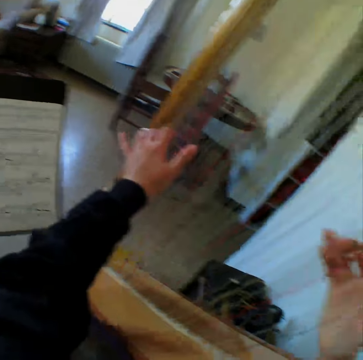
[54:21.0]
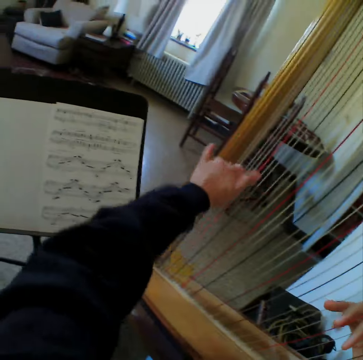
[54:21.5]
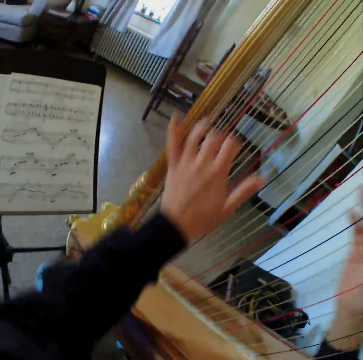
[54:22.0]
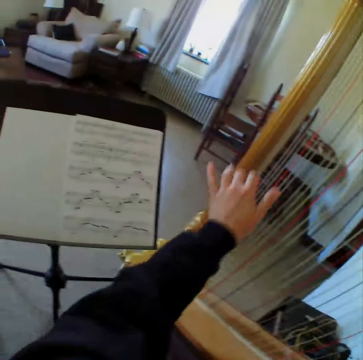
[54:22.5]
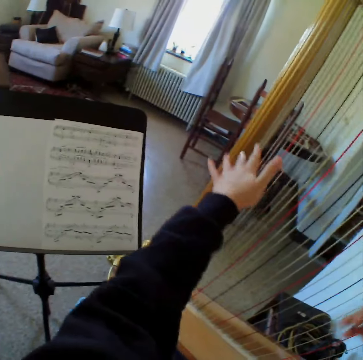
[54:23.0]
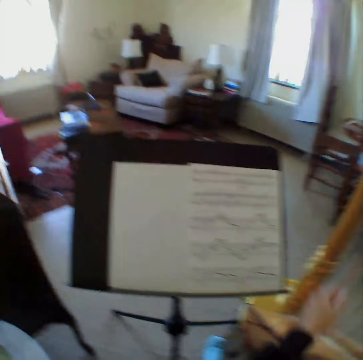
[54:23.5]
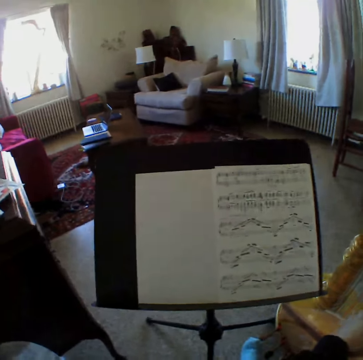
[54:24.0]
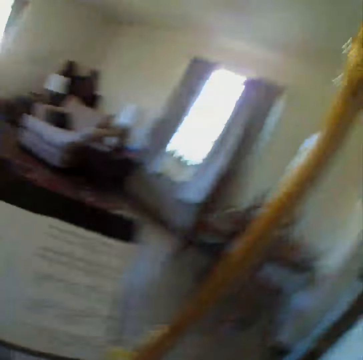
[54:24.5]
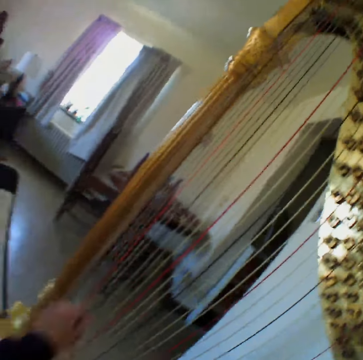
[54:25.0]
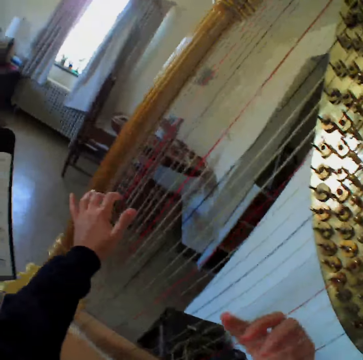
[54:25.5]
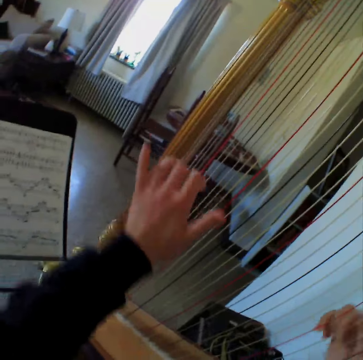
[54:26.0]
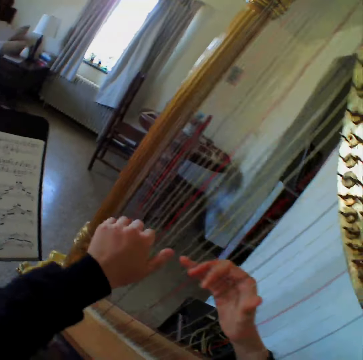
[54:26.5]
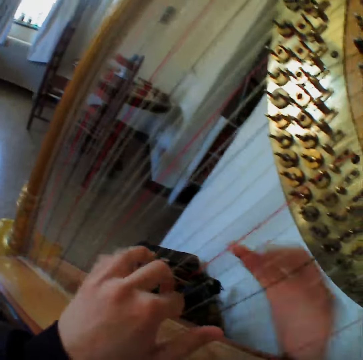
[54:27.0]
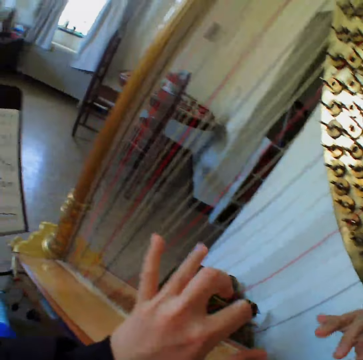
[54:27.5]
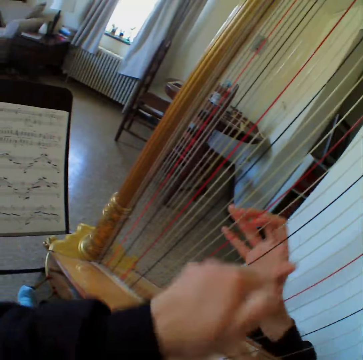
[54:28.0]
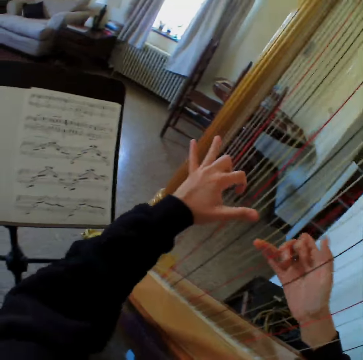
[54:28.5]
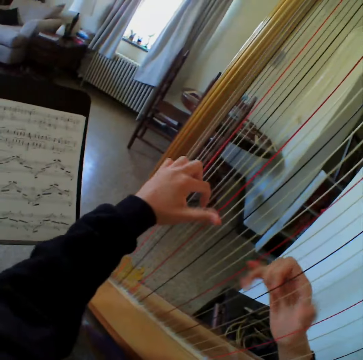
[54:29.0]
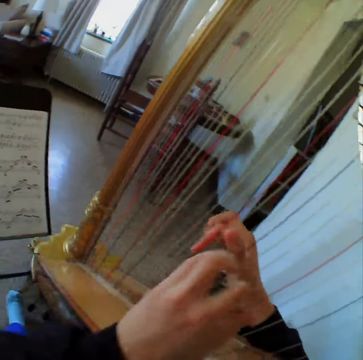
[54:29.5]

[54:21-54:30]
The camera wearer plays the harp with both hands. They look at the paper. They play the harp.

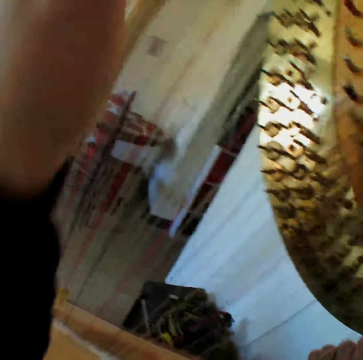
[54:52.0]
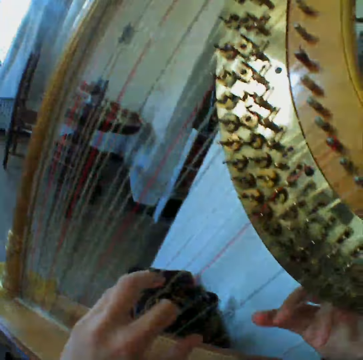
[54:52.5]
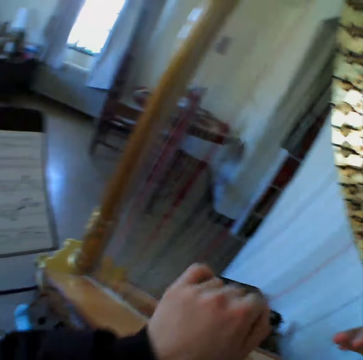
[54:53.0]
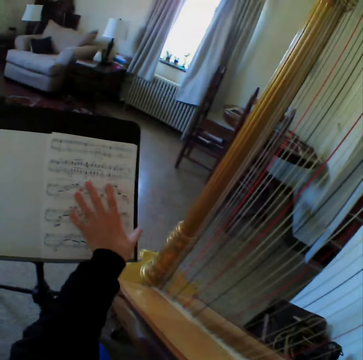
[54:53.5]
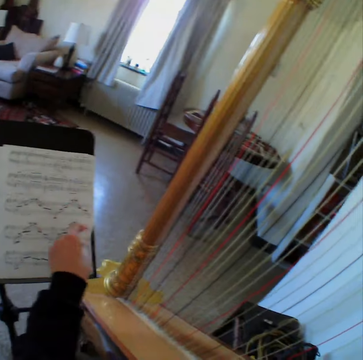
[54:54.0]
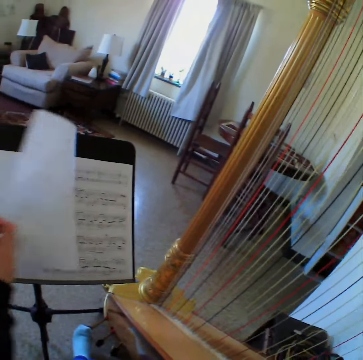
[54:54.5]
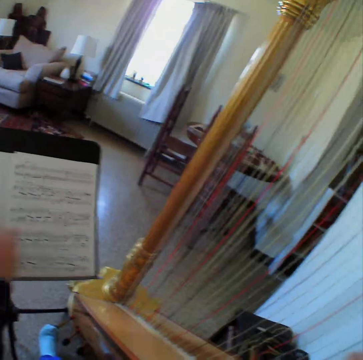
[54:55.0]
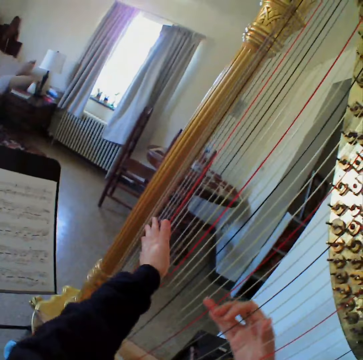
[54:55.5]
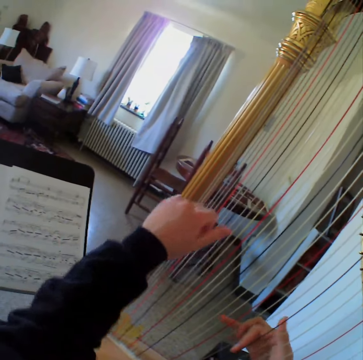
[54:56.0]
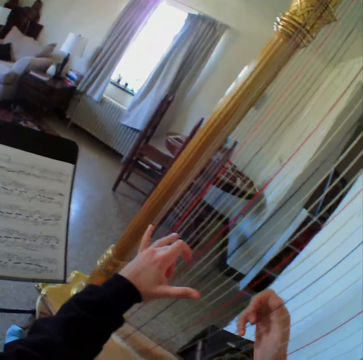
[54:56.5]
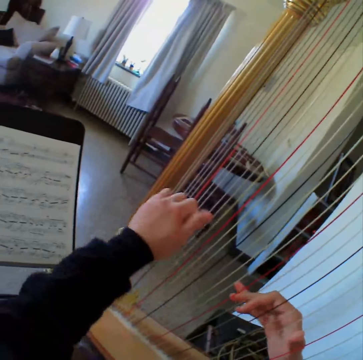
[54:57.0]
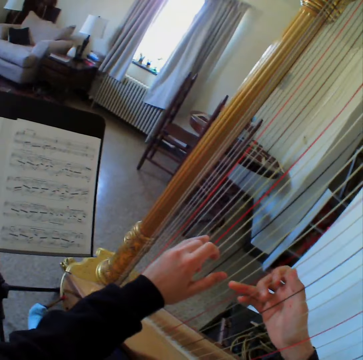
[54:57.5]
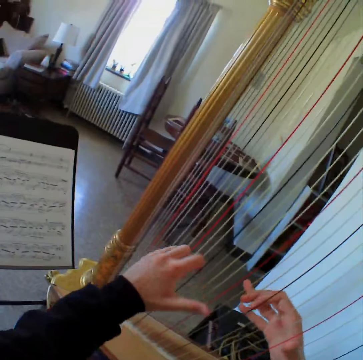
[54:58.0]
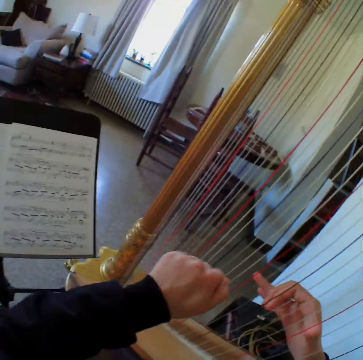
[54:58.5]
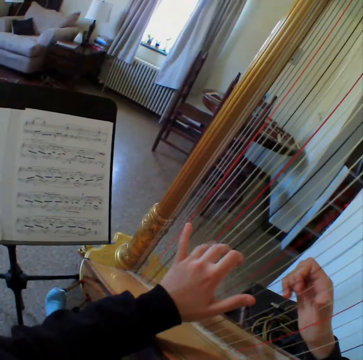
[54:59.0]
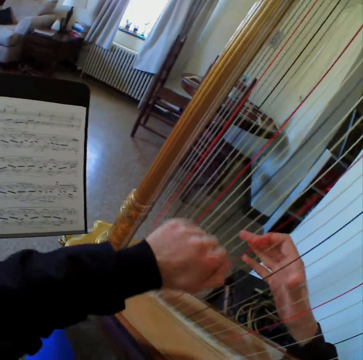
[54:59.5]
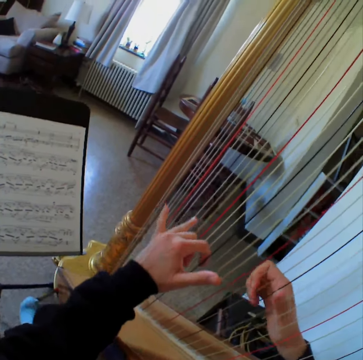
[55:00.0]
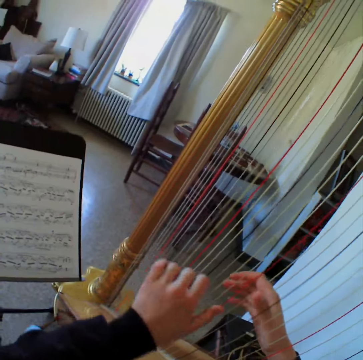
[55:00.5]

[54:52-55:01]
The camera wearer flips a page from the music notes on the music stand. They play the harp with both hands.

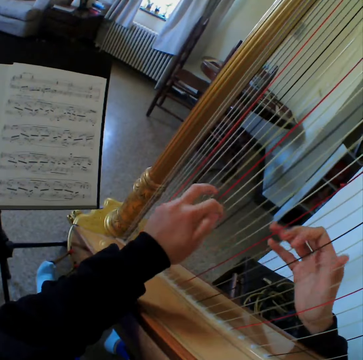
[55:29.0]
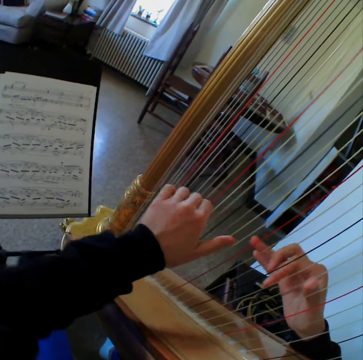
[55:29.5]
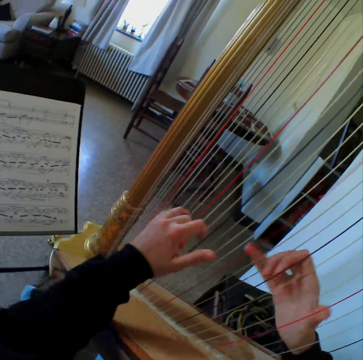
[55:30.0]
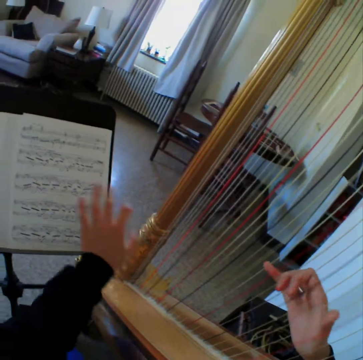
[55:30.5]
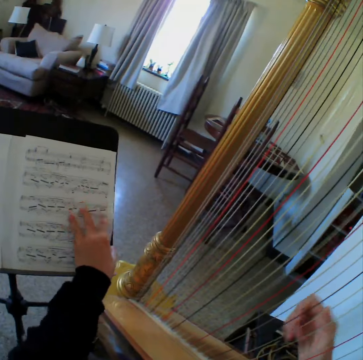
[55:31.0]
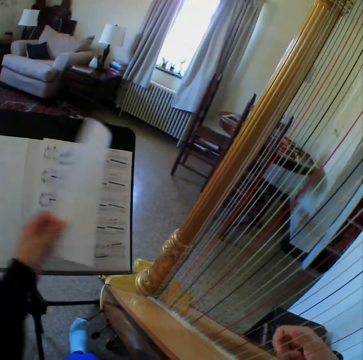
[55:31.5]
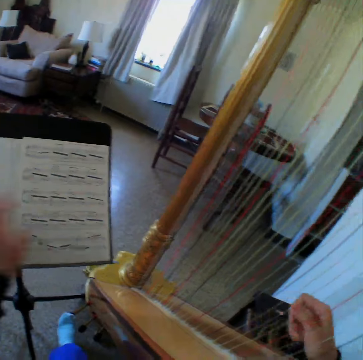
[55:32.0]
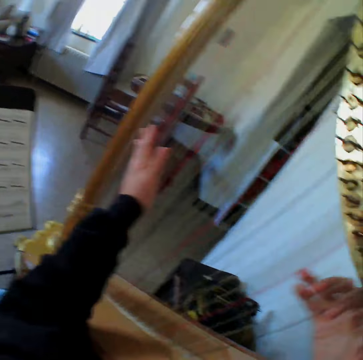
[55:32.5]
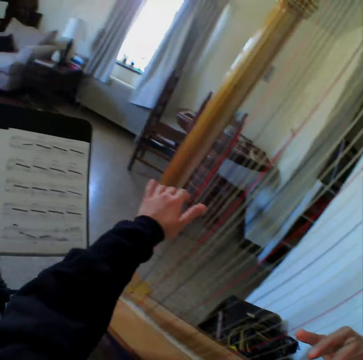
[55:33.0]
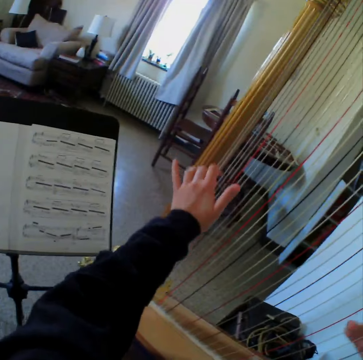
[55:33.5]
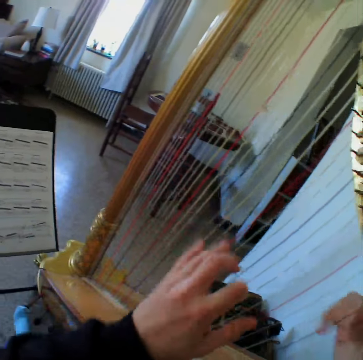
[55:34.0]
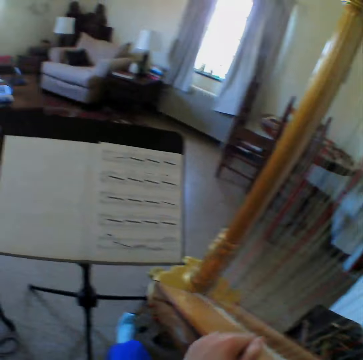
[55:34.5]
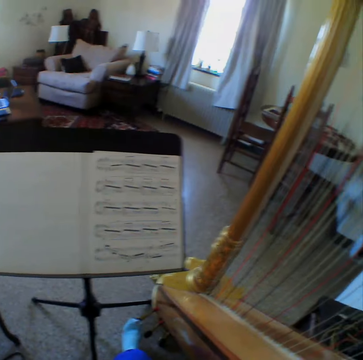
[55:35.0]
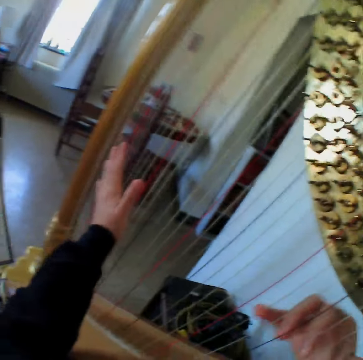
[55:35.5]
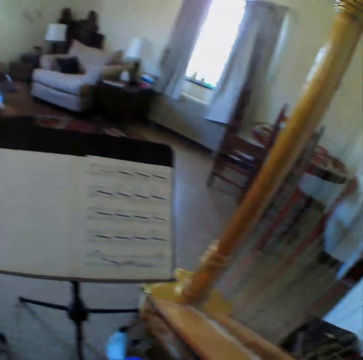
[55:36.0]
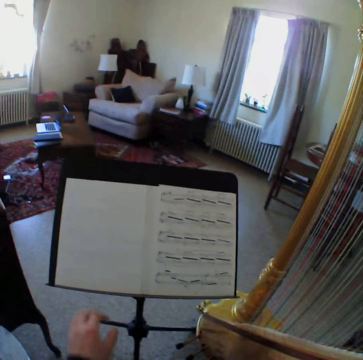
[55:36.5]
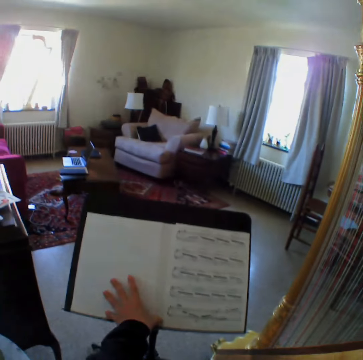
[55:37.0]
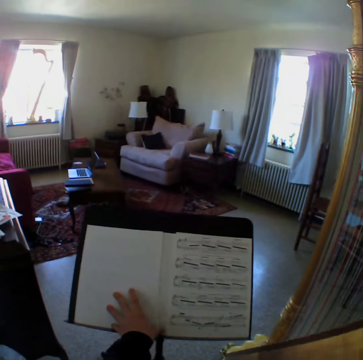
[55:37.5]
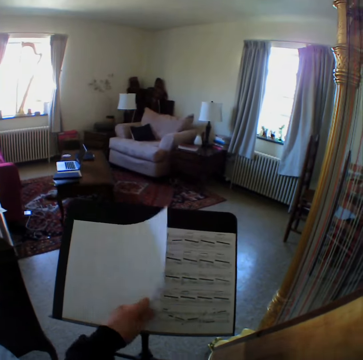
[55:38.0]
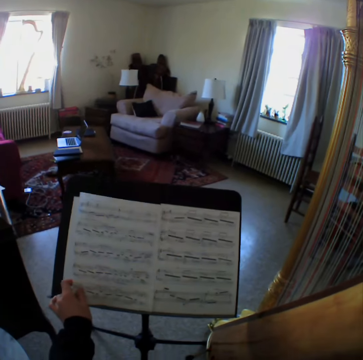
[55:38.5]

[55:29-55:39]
The camera wearer flips a page from the music notes on the music stand. They look at the paper. They play the harp with both hands. They look at the paper. They play the harp. They look at the paper. They turn over the flipped page on the music stand.

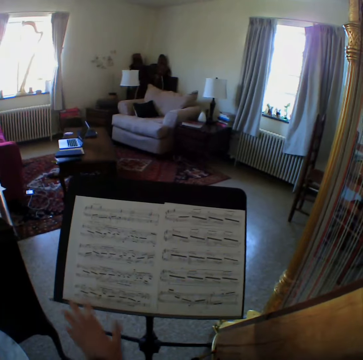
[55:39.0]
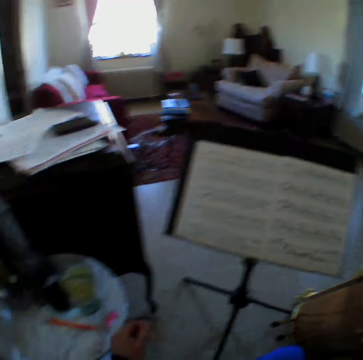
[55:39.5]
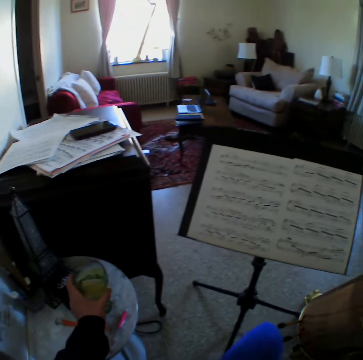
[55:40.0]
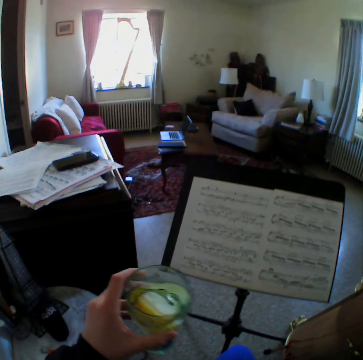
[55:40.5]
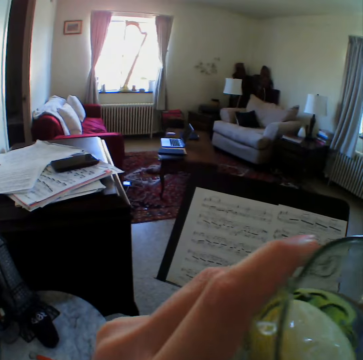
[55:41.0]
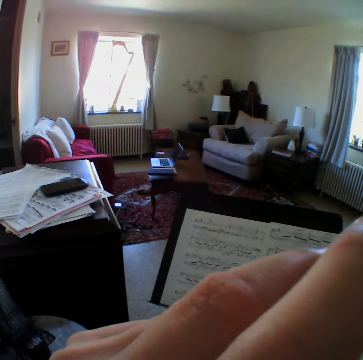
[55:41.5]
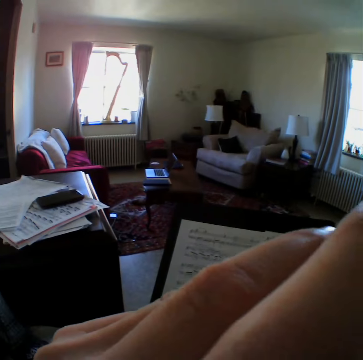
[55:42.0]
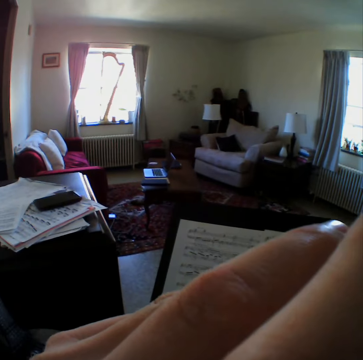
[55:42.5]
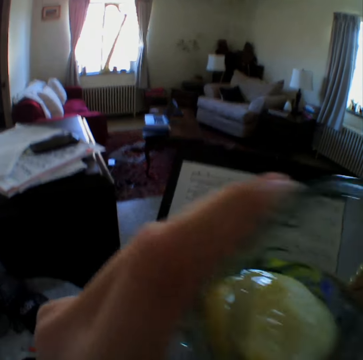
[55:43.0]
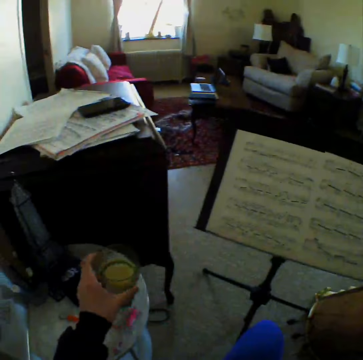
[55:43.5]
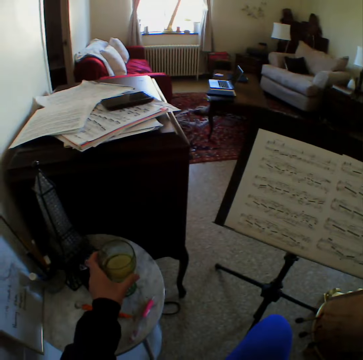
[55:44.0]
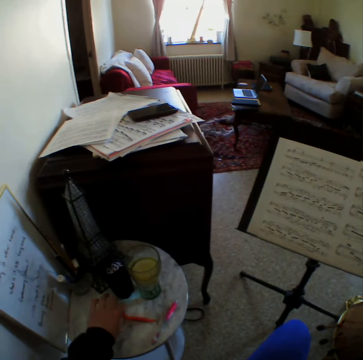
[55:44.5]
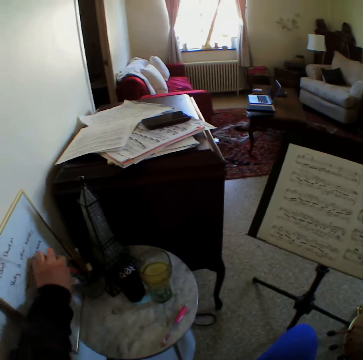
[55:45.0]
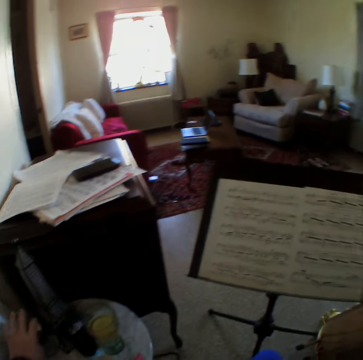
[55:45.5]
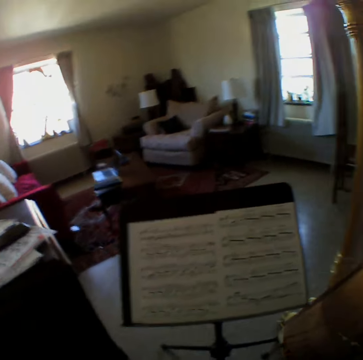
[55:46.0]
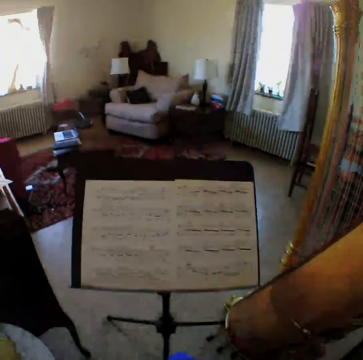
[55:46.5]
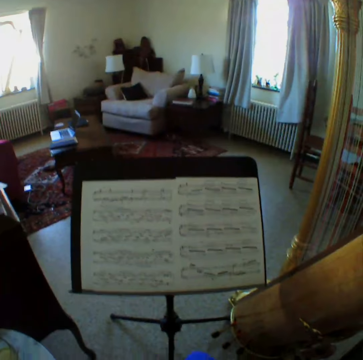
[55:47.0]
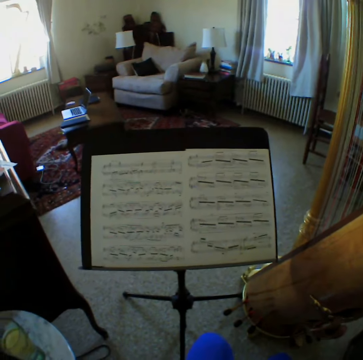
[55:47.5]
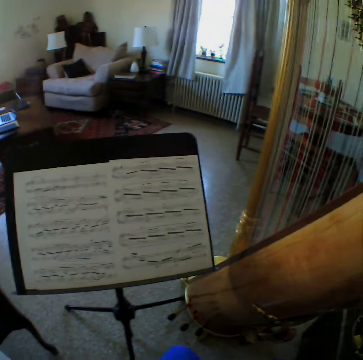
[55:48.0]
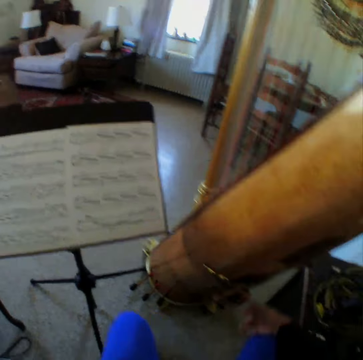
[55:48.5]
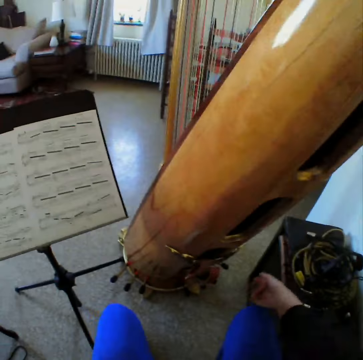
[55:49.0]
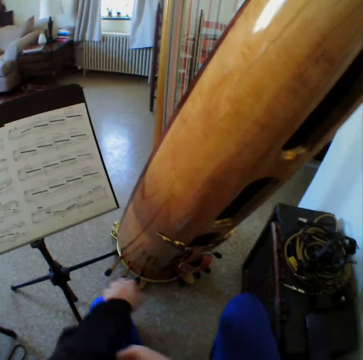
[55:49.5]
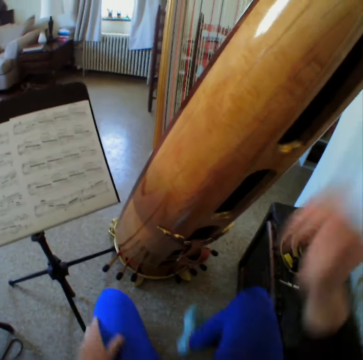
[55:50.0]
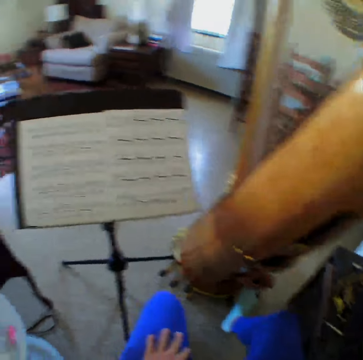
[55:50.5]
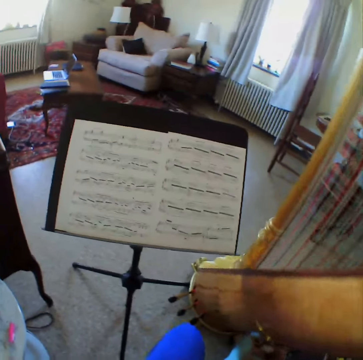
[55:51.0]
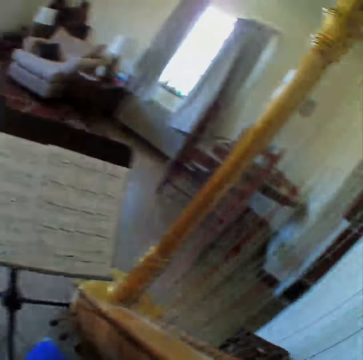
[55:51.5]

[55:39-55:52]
The camera wearer looks at the paper. She picks up a glass of water with her left hand from the table. She drinks from the glass of water in her left hand. She drops the glass of water with her left hand on the table. She picks up a pen from the table with her left hand. She drops the pen in a pen cup on the table with her left hand. She looks at the paper. She moves the sweater. She moves the sweater again. She touches the harp with her right hand. She moves the leg. She looks at the papers.
